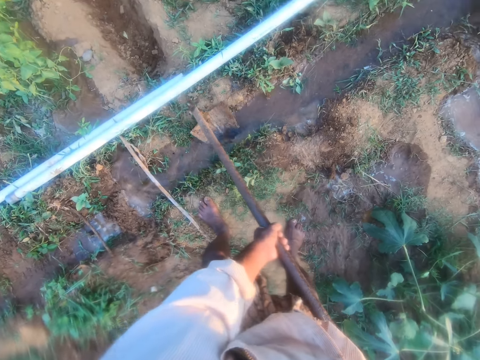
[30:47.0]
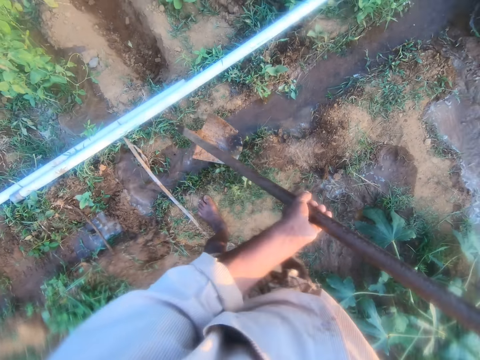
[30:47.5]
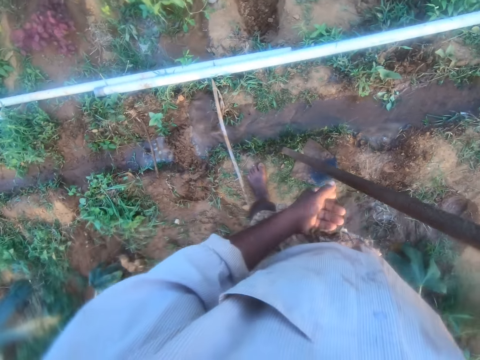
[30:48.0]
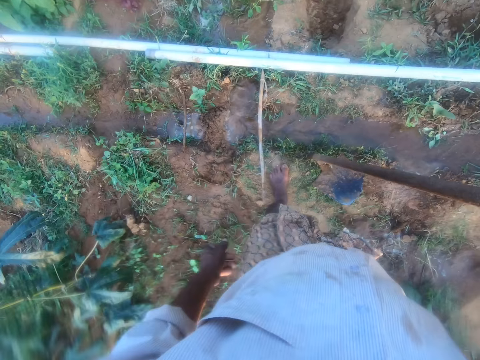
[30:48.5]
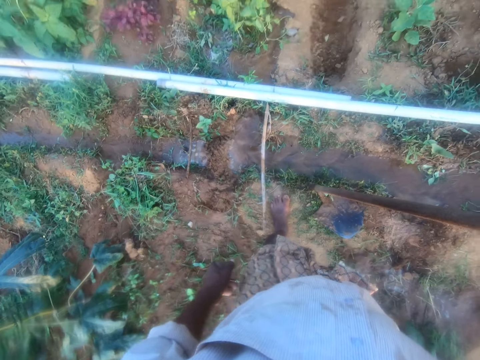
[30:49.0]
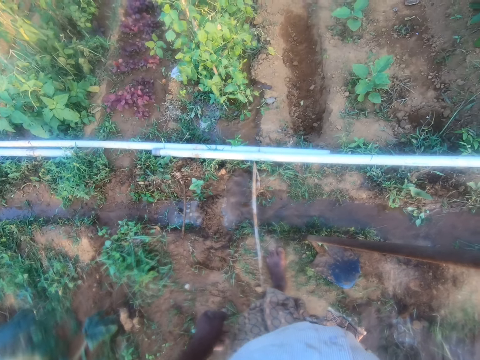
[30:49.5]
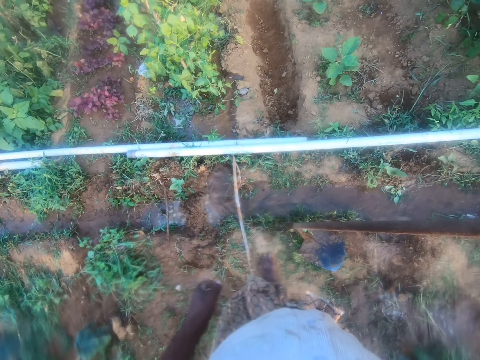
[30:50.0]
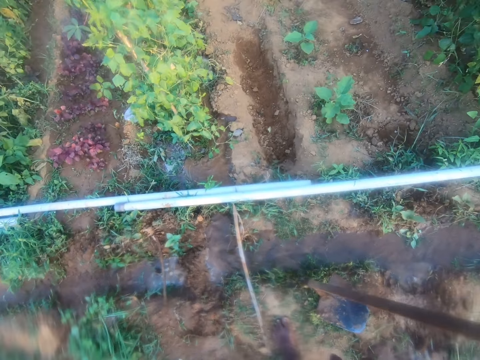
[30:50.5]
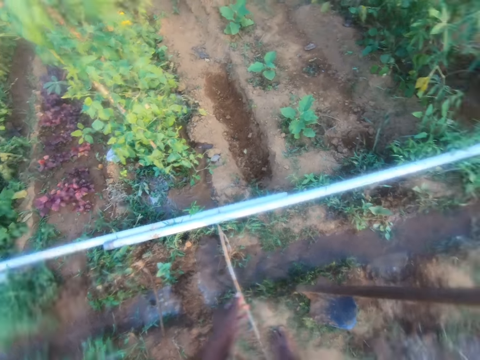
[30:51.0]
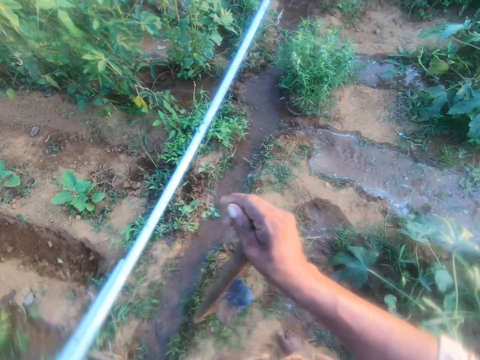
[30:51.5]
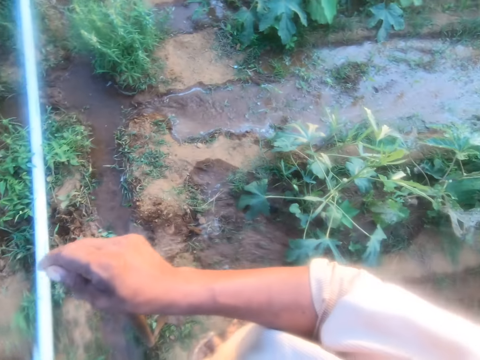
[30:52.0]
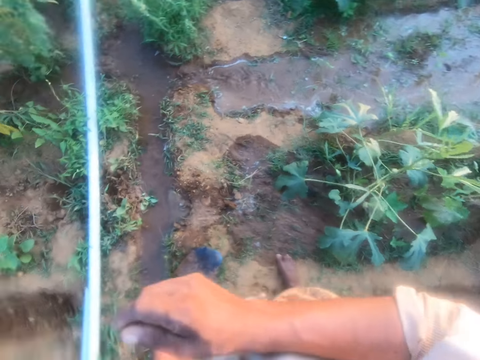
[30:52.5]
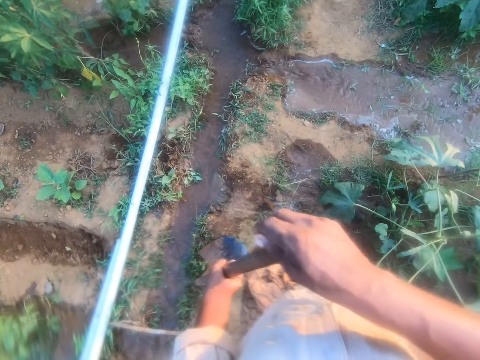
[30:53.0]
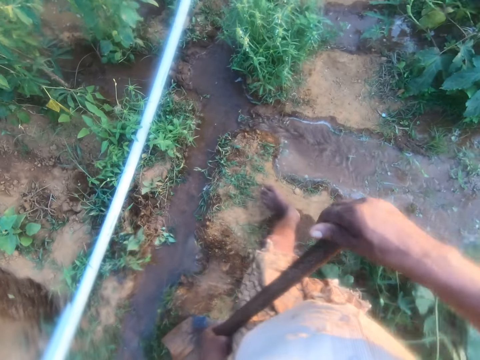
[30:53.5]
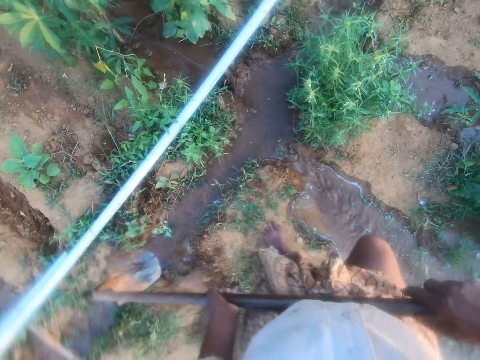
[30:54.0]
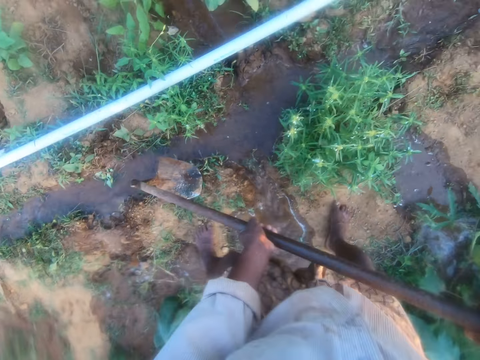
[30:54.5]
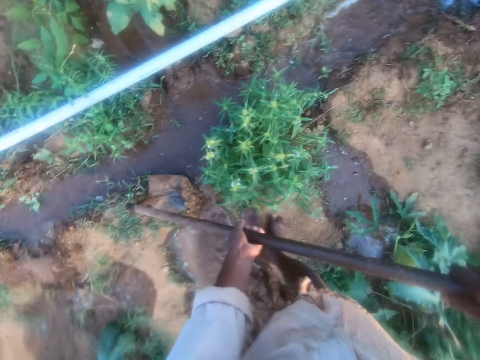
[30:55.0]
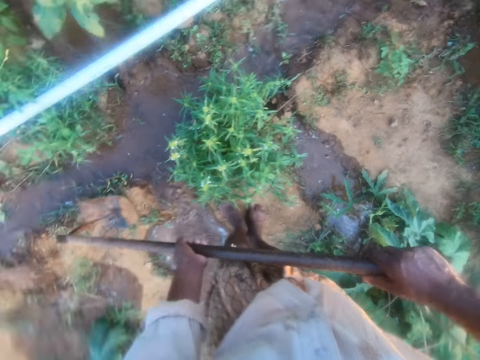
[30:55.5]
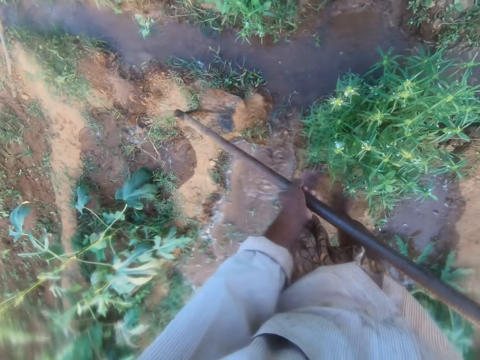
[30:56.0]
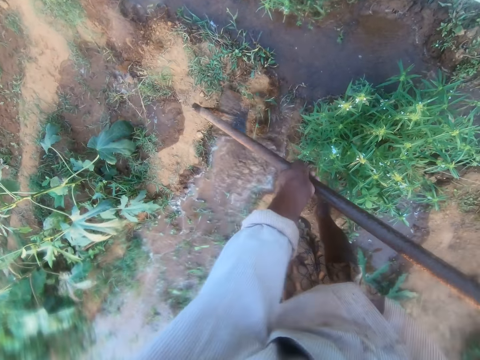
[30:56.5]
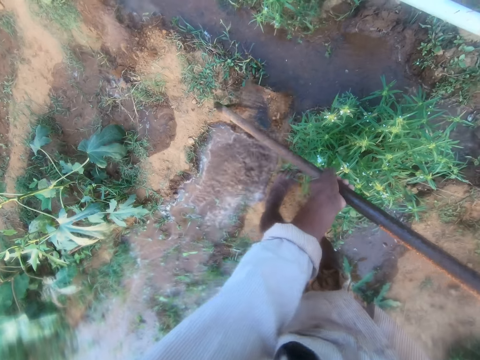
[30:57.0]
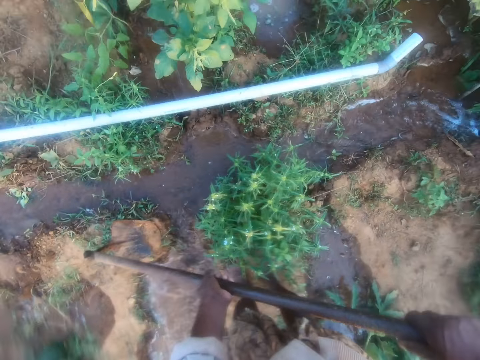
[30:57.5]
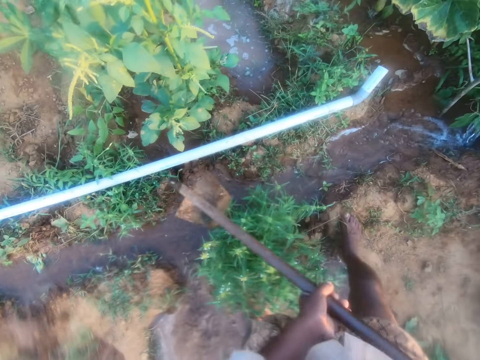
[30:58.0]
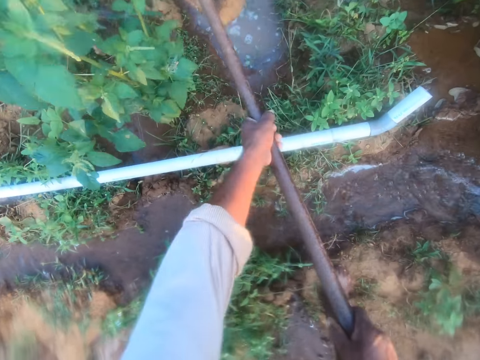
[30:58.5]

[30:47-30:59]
The camera wearer puts down soil. They look at the water. They move a hand. They look around the garden. They open the terrace with a hoe. They dig with the hoe.

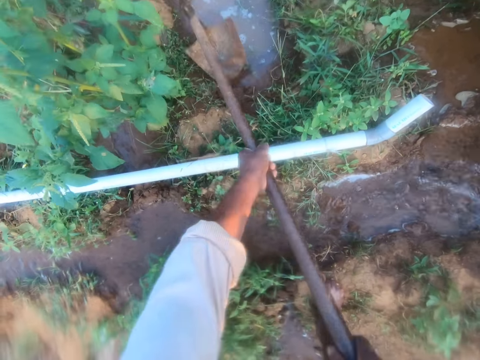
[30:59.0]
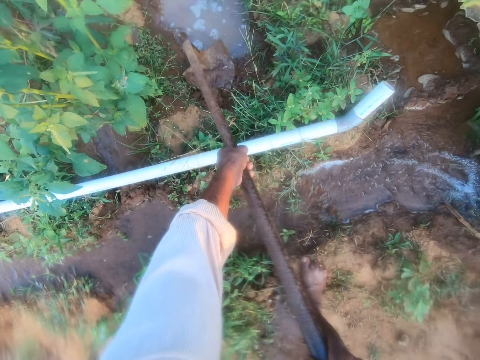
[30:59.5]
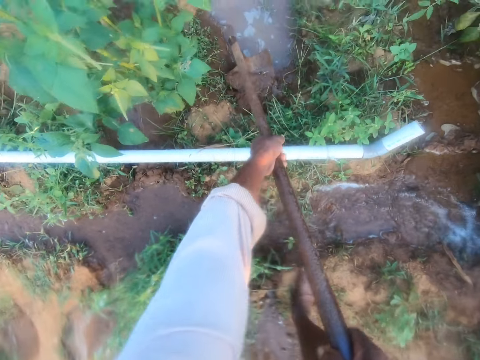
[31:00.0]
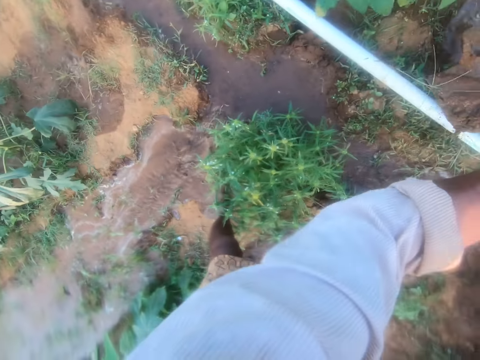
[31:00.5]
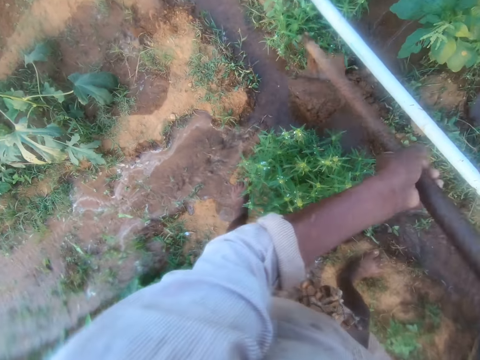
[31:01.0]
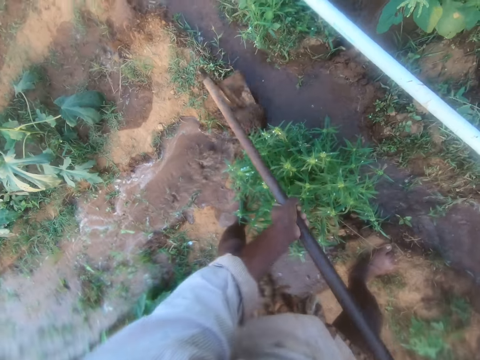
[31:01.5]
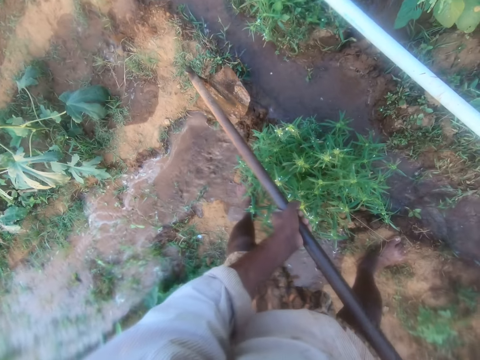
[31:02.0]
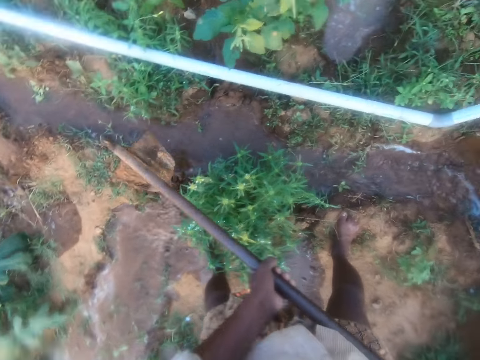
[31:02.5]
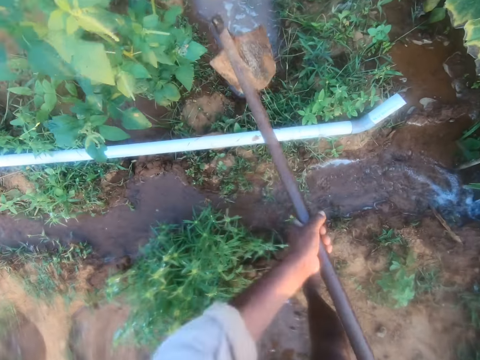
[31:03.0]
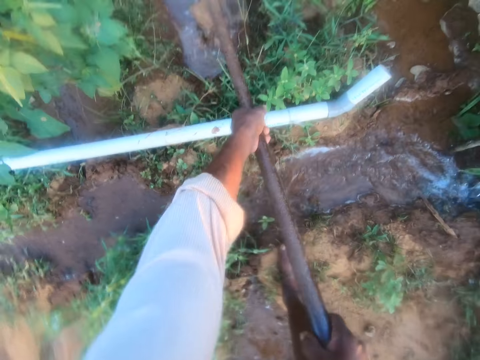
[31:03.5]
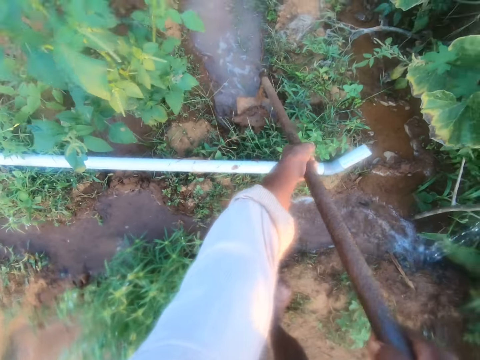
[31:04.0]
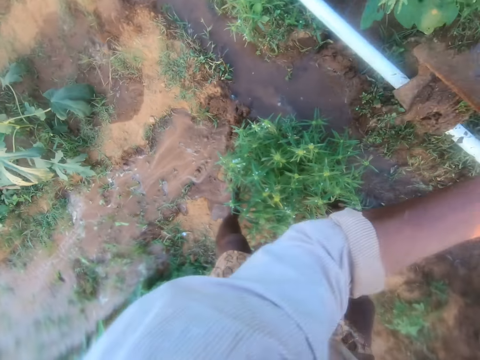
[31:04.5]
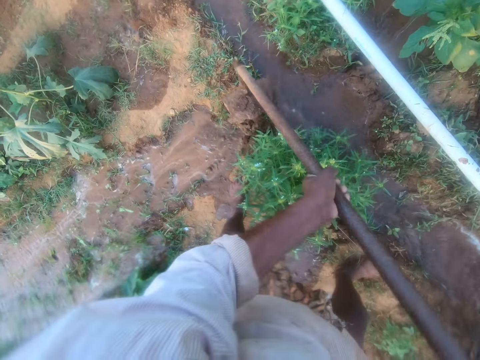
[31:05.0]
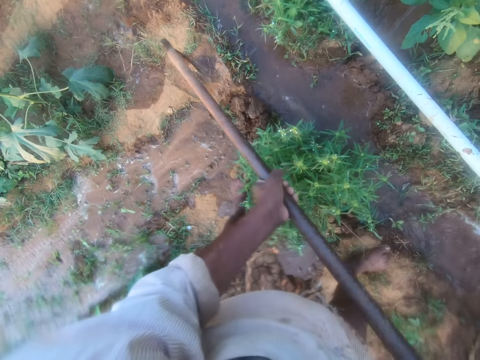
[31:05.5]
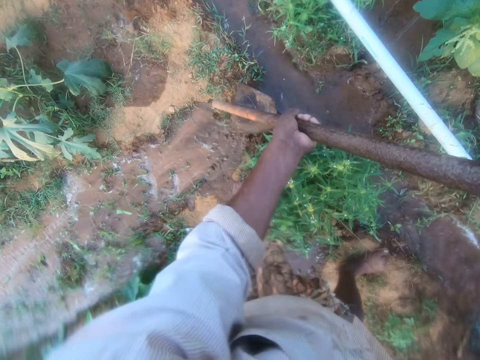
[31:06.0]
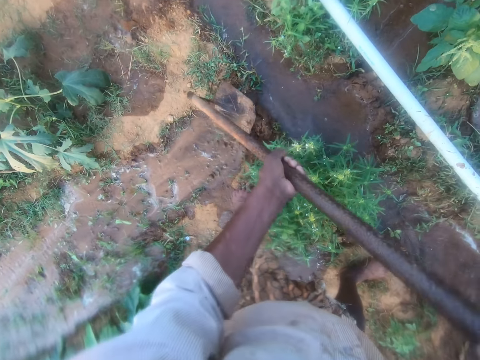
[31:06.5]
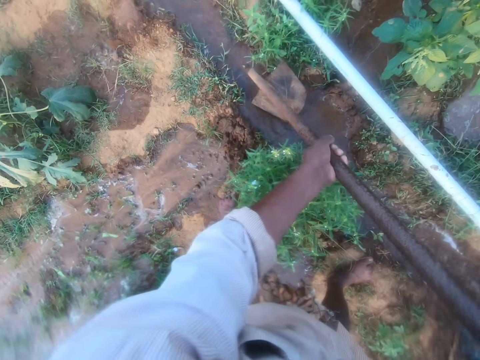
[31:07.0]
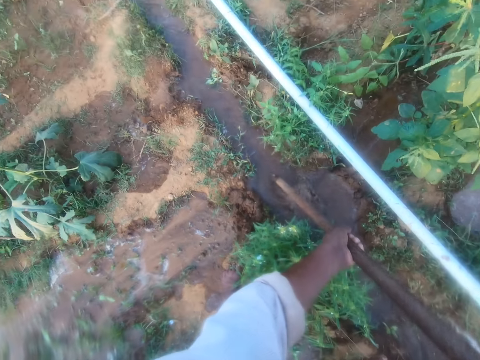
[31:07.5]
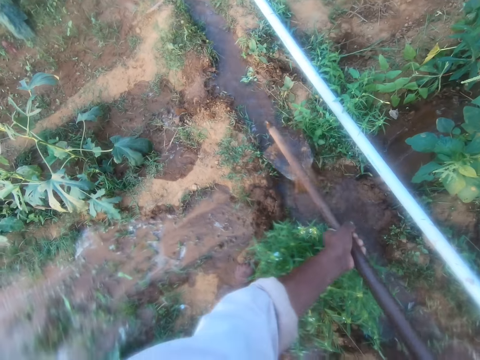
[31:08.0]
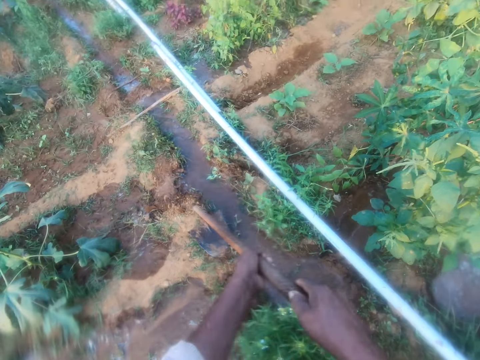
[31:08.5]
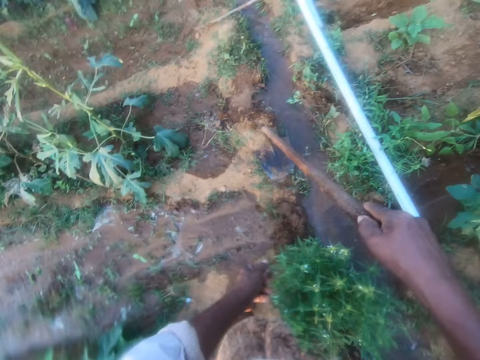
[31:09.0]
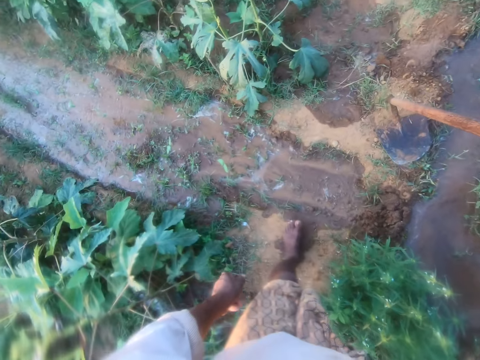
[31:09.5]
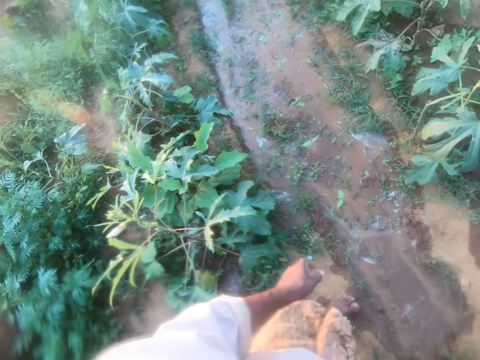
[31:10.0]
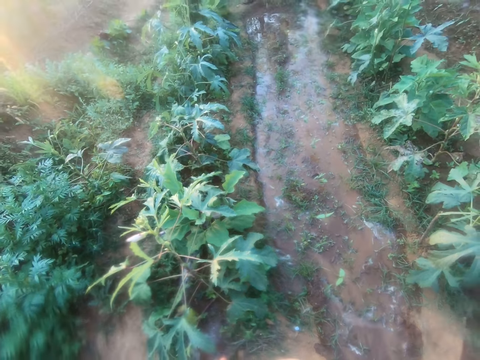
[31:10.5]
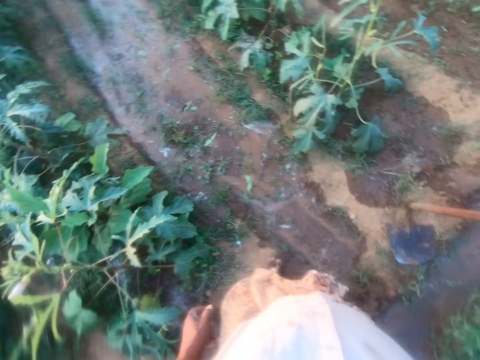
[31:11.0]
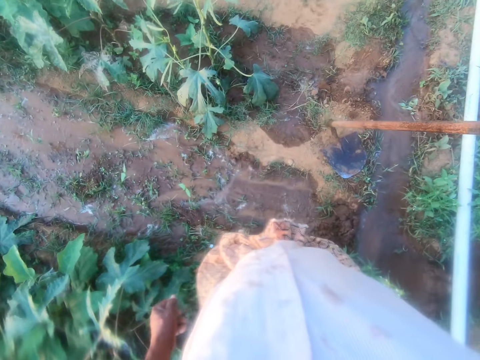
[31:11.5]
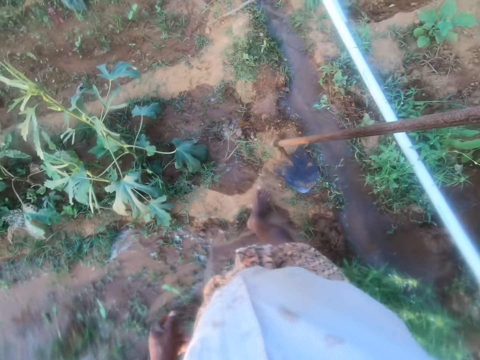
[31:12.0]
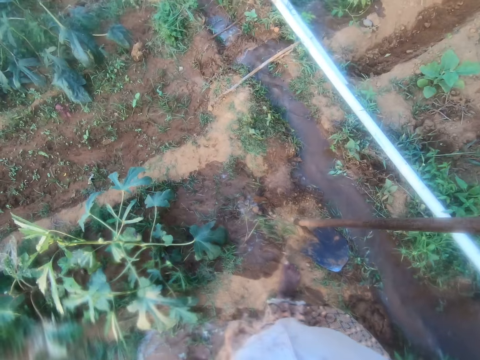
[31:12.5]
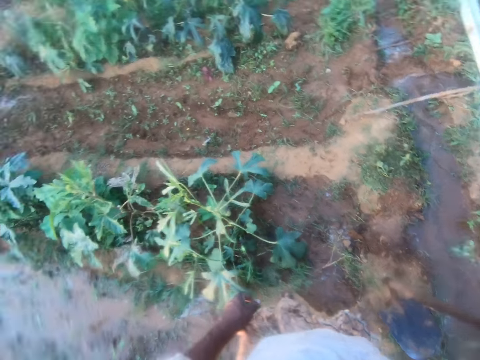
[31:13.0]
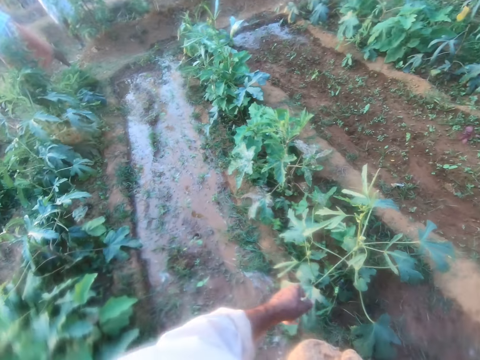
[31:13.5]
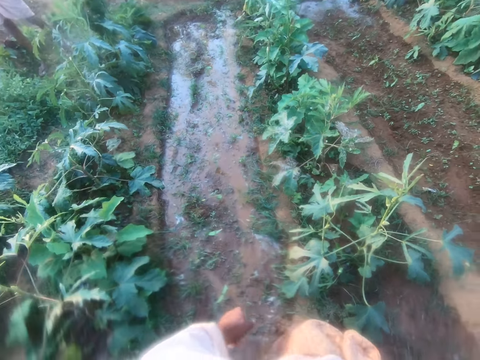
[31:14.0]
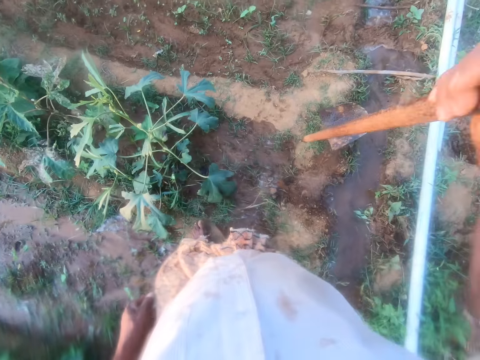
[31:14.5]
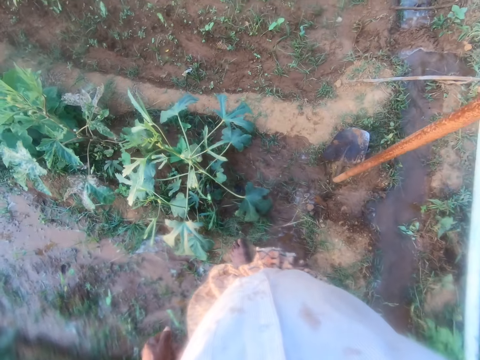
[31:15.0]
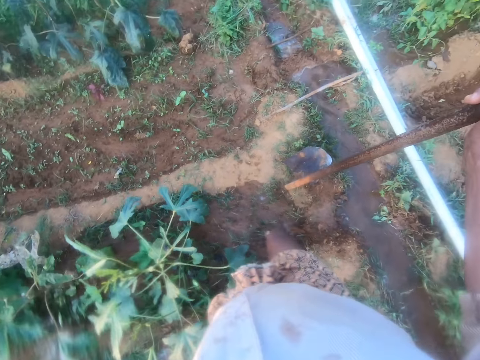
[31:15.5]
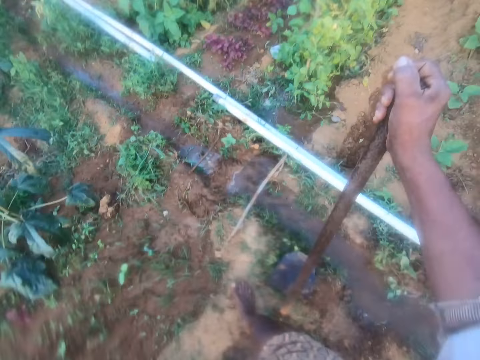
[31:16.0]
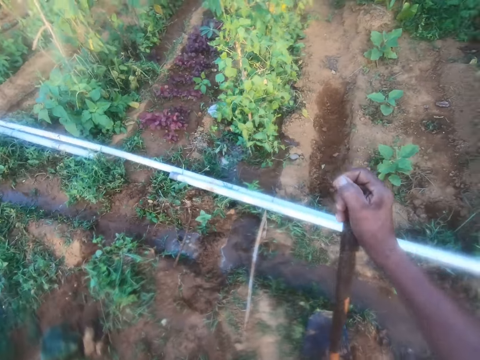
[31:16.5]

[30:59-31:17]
The camera wearer digs with a hoe. They scoop soil with the hoe. They put down the soil. They scoop the soil with the hoe. They put down the soil. They press the soil with the hoe. They put the hoe in water. They put down the hoe. They look at the water. They look around the garden.
